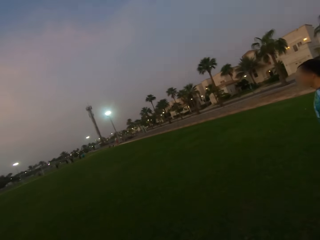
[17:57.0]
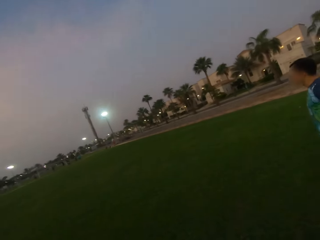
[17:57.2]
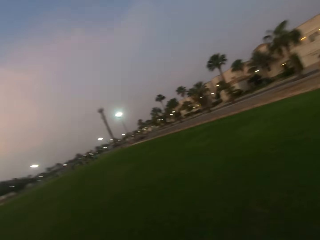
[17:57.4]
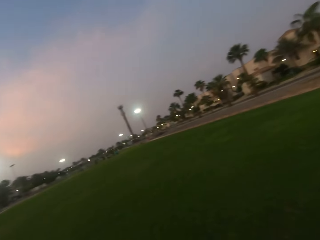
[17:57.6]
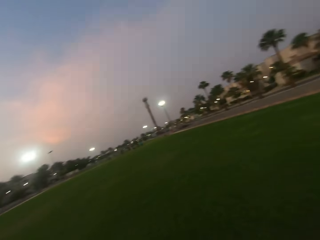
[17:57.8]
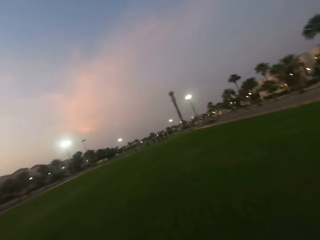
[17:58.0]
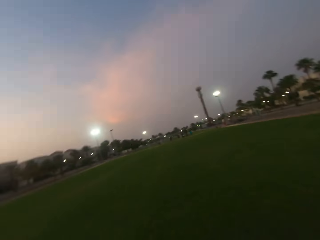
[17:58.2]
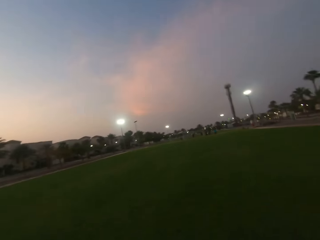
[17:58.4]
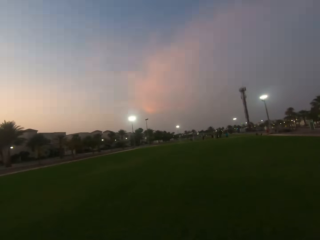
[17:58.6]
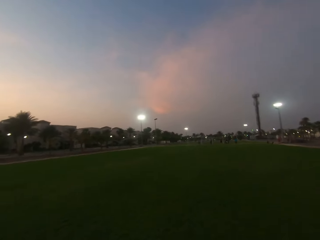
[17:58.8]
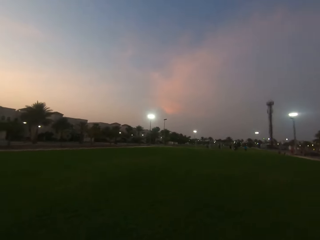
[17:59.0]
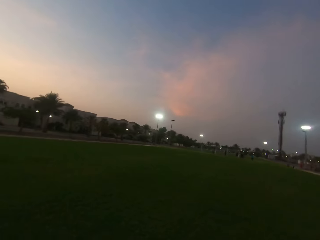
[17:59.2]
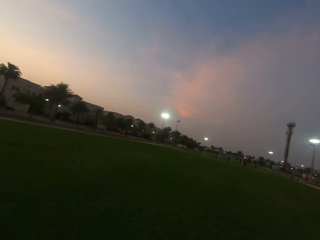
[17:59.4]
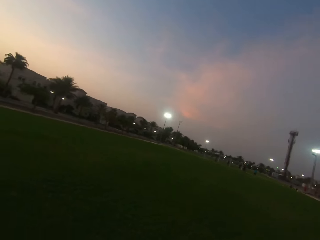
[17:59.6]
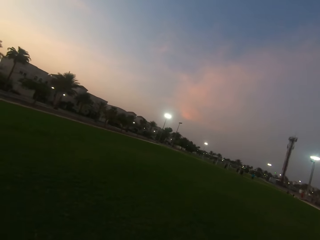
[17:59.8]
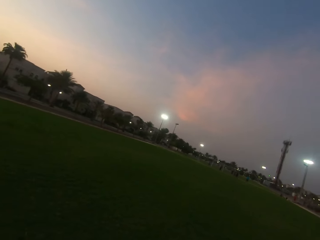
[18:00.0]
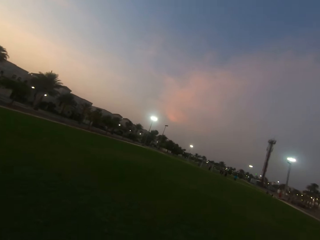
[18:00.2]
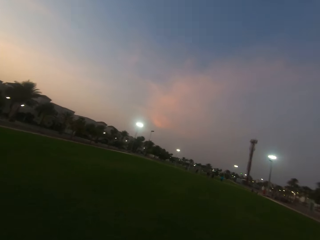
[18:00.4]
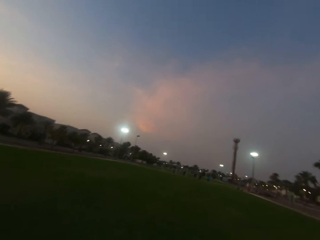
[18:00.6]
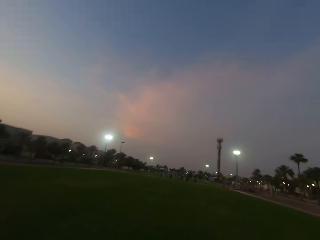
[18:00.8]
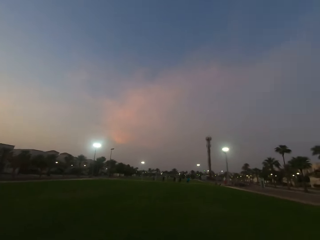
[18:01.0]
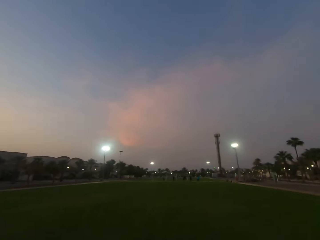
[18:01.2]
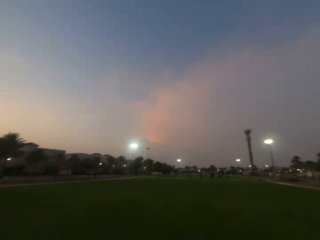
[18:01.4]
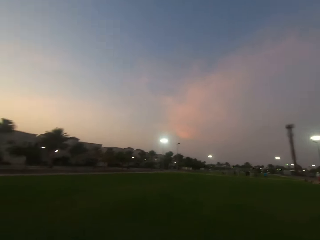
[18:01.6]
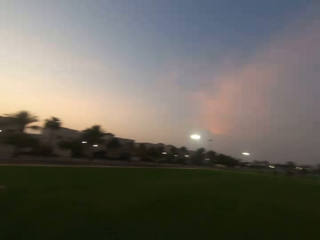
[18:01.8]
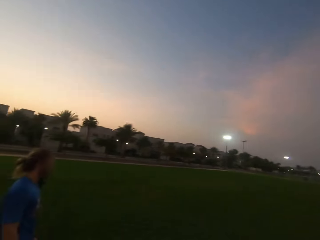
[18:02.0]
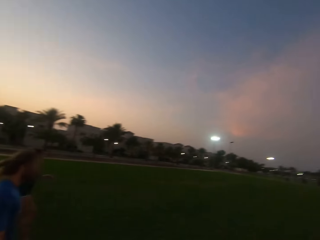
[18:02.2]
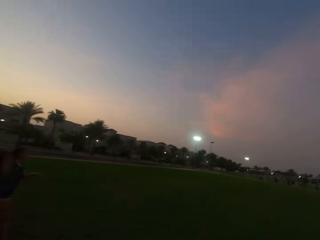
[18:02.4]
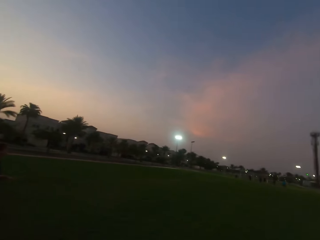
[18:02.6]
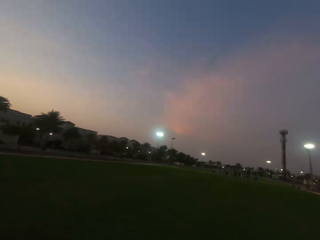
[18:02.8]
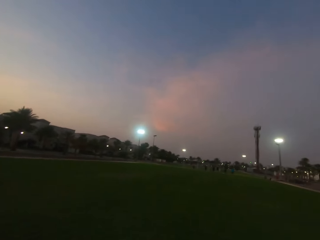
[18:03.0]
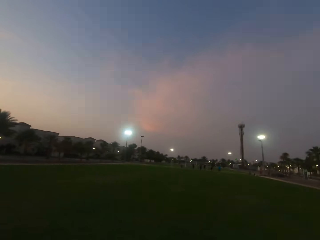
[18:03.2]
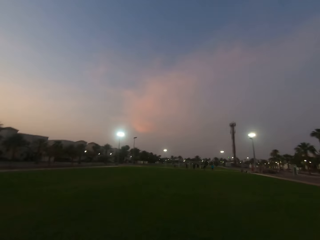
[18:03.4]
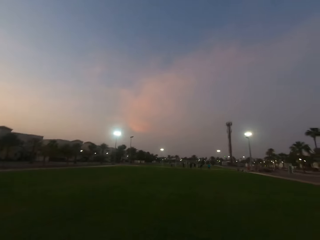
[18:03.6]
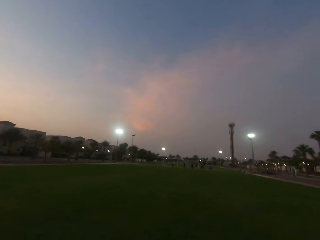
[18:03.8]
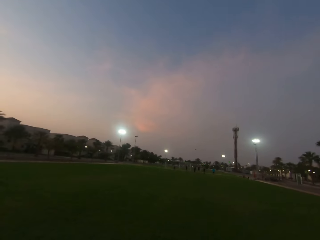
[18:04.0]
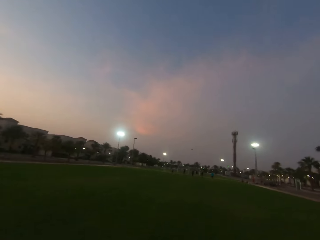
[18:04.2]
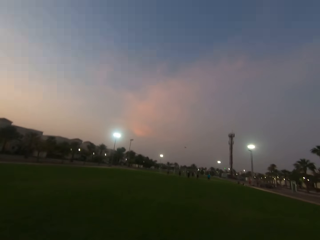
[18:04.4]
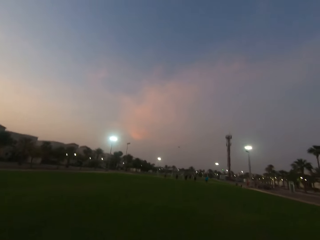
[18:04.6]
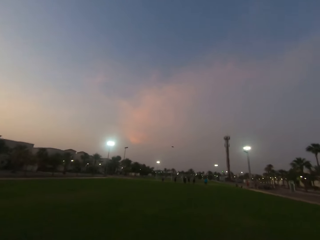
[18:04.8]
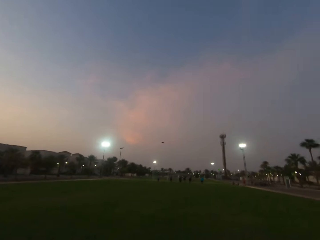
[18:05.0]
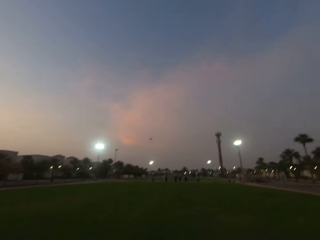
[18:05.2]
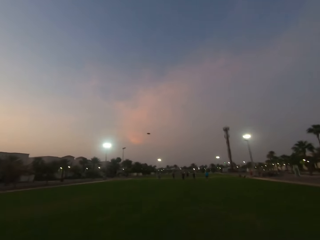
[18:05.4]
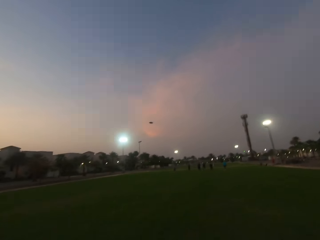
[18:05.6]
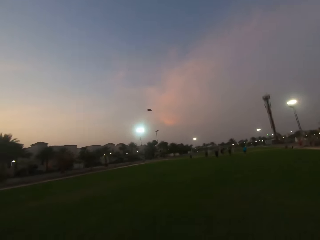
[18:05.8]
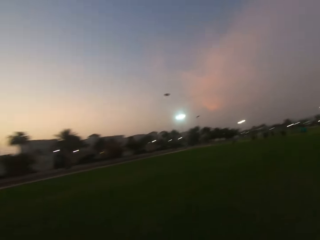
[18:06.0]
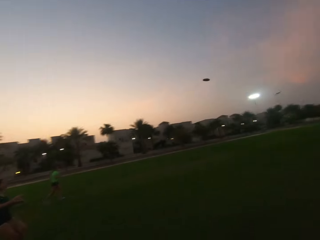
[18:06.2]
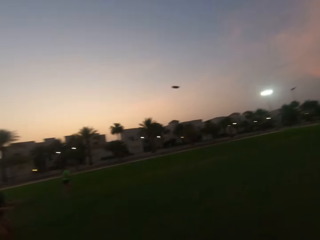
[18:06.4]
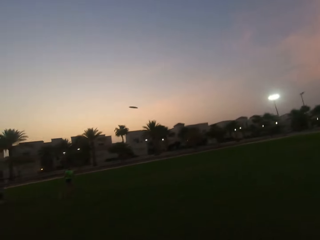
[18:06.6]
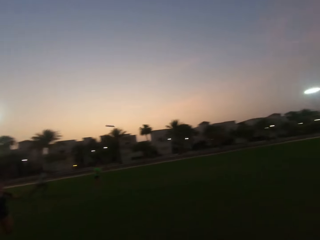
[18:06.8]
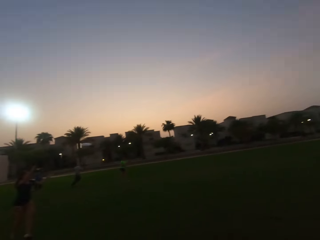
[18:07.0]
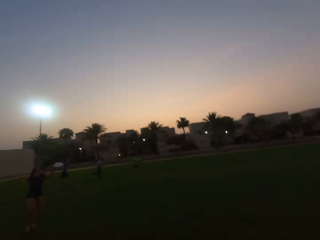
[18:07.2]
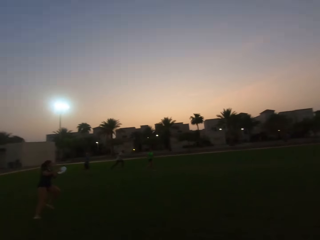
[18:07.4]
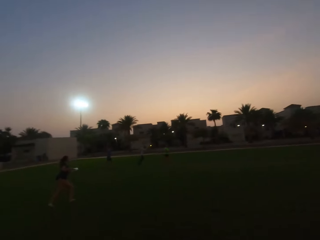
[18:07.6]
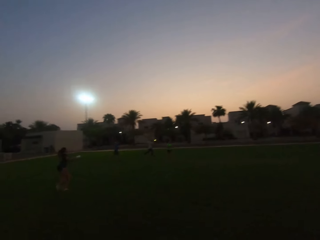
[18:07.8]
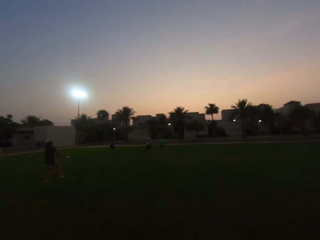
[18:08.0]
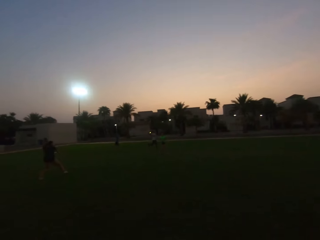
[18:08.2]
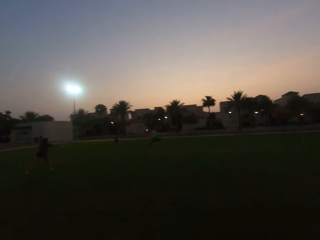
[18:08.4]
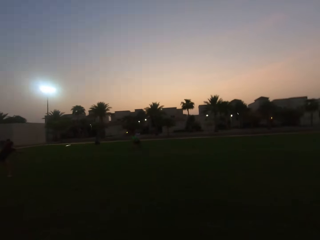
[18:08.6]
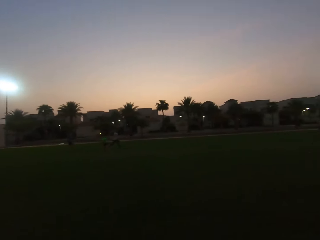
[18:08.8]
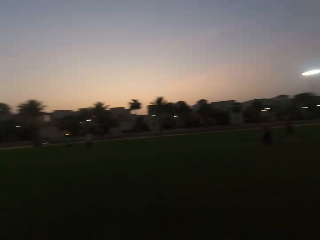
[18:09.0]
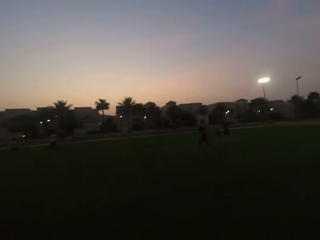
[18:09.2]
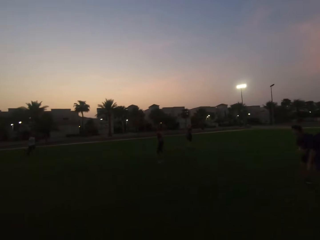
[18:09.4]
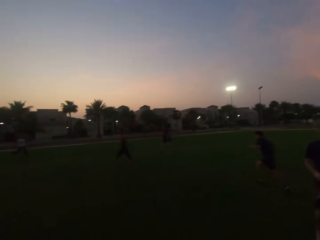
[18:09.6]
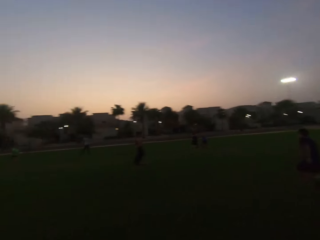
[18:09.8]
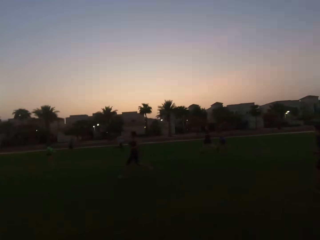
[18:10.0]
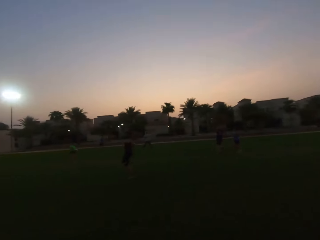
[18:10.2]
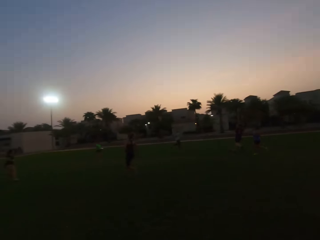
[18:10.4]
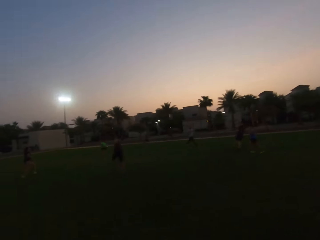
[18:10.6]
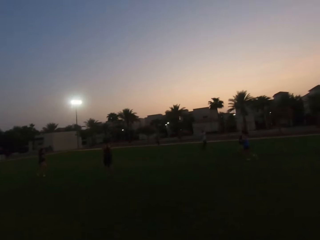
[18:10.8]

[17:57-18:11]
The camera wearer looks left. They look forward. They run forward. They look backwards.

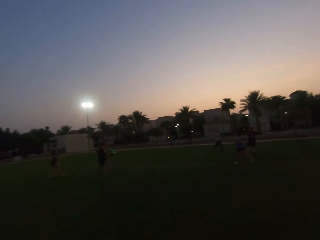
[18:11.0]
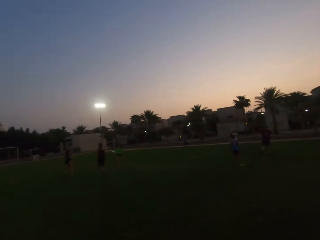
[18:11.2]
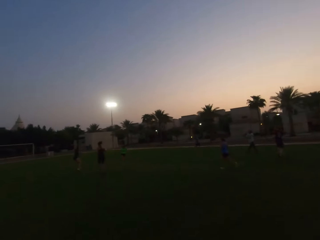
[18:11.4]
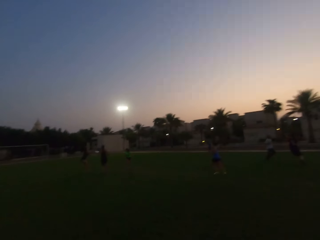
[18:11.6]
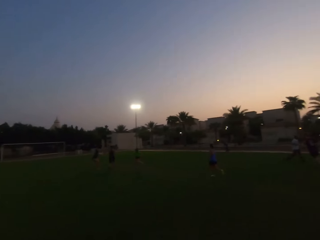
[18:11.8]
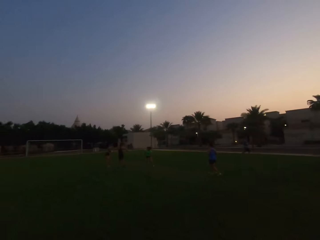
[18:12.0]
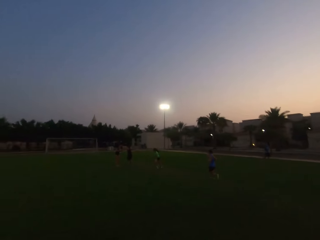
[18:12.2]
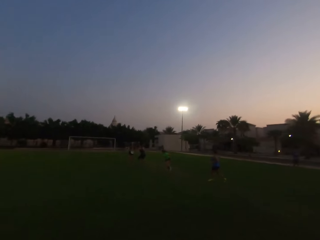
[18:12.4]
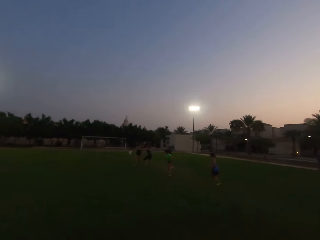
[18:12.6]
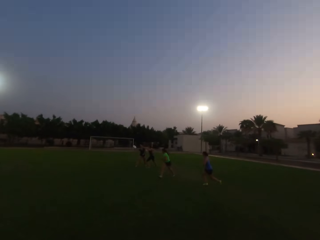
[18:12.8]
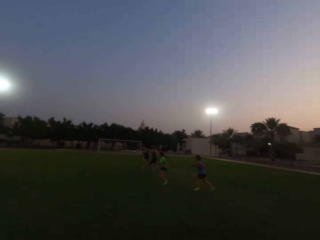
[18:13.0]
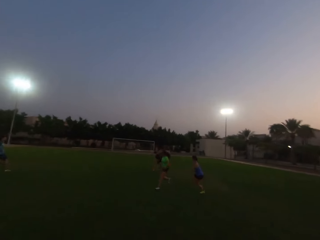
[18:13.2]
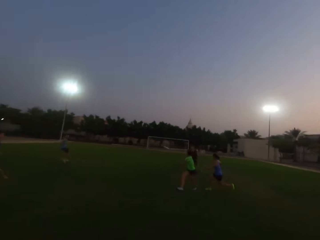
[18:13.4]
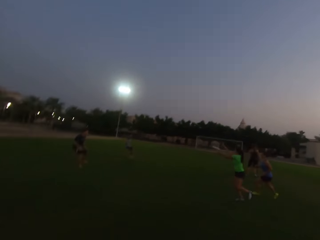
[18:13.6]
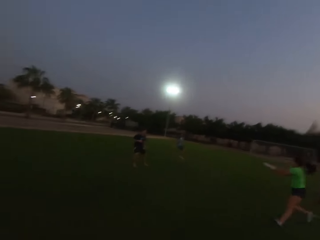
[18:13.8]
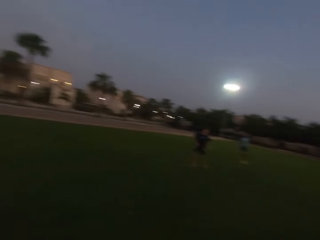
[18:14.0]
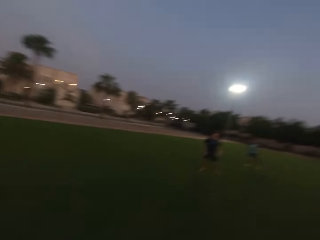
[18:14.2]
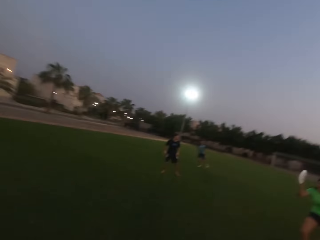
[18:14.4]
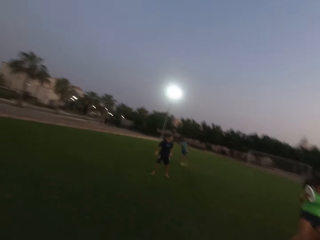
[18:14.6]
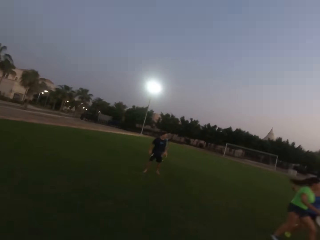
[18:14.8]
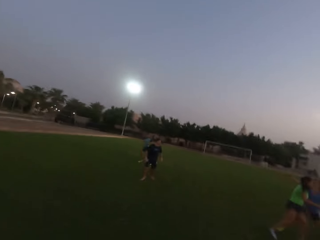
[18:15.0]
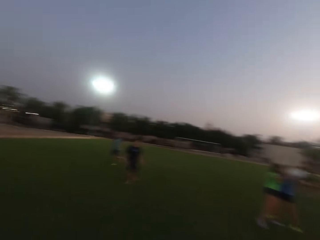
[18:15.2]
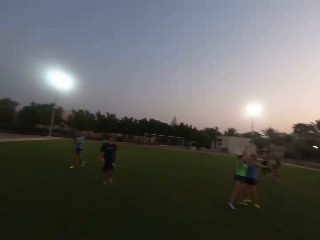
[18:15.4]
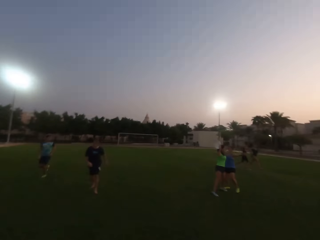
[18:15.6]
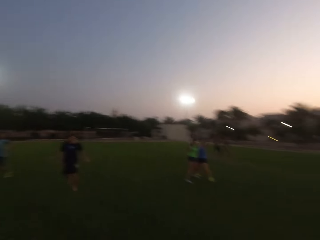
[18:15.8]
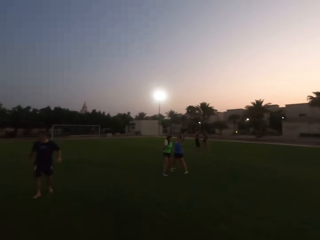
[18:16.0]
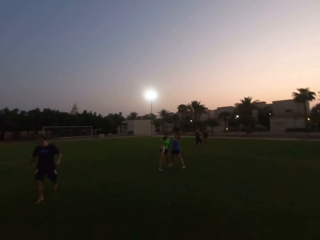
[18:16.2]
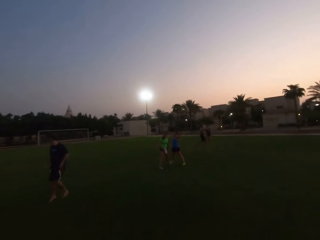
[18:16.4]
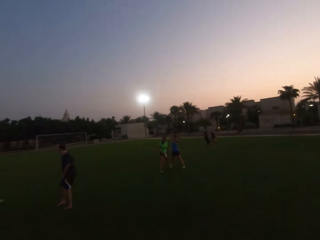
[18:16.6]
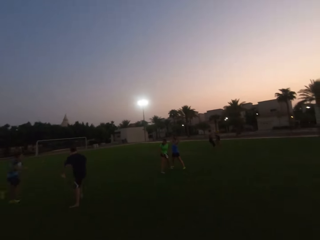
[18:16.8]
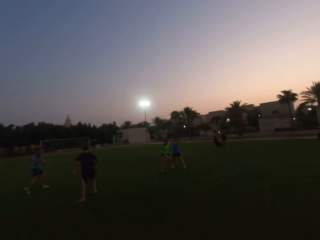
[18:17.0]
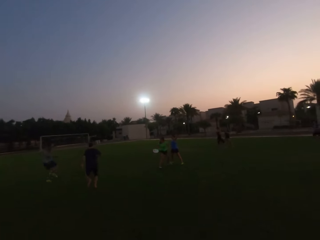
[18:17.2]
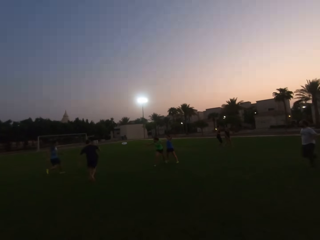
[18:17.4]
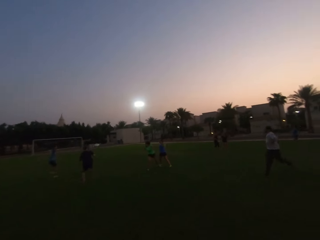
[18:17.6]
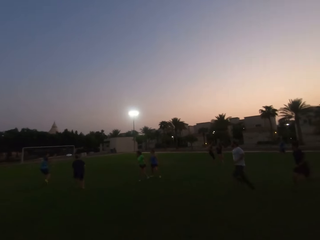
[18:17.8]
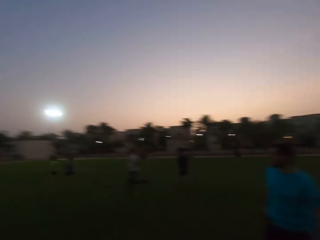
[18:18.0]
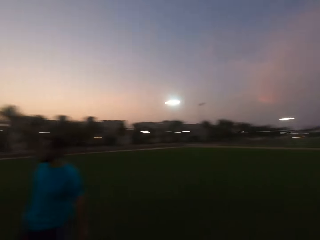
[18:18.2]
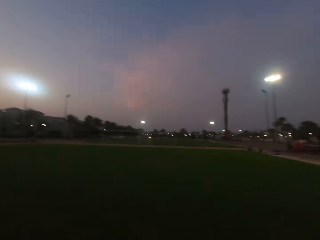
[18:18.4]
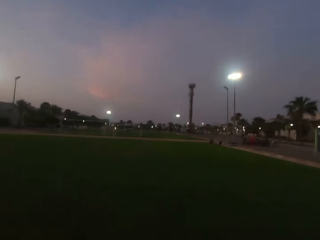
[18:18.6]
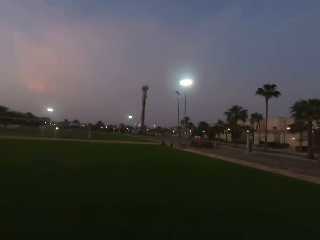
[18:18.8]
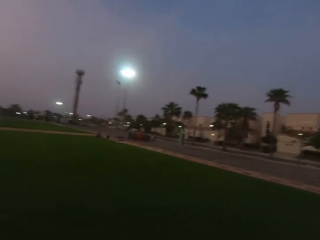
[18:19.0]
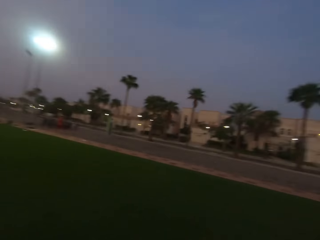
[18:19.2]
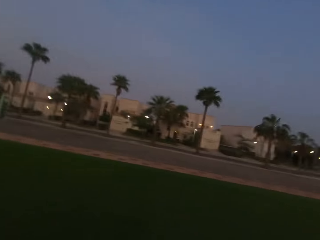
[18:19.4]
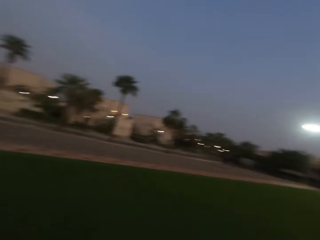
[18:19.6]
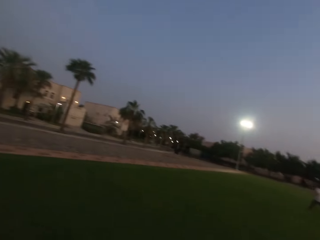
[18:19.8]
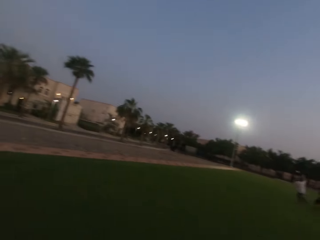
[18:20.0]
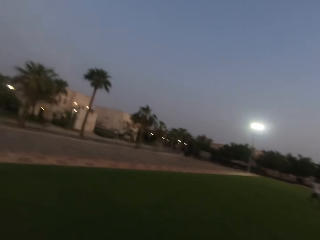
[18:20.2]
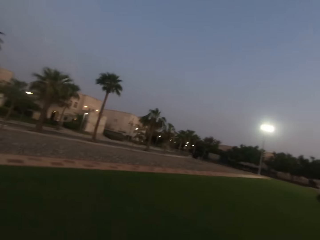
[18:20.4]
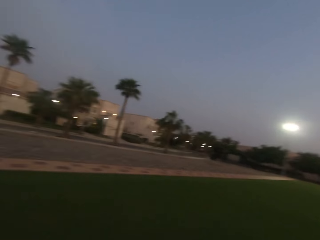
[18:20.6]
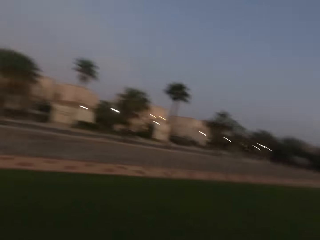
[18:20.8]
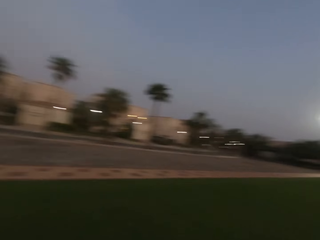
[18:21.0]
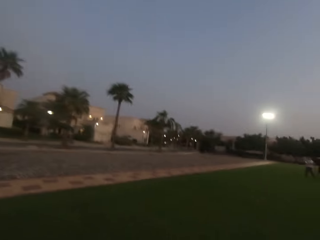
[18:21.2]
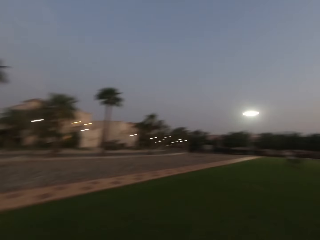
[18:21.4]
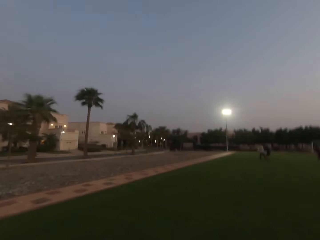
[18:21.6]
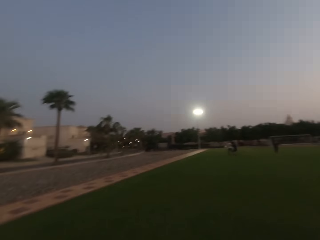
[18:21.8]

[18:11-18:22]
The camera wearer runs around. A woman throws a frisbee. The camera wearer turns around. They run. A man catches the frisbee.
